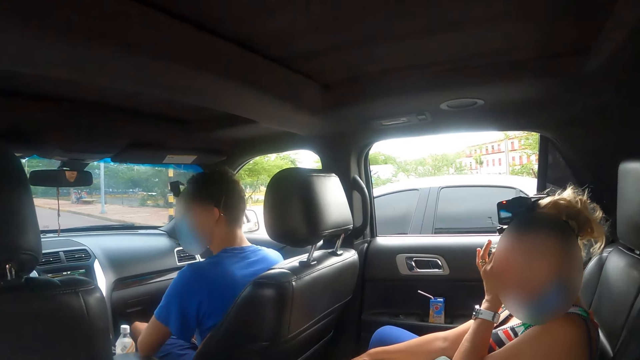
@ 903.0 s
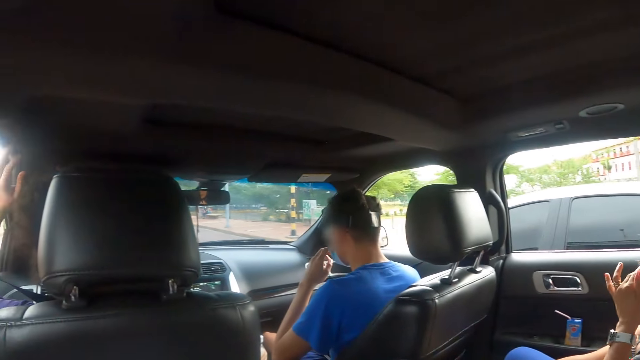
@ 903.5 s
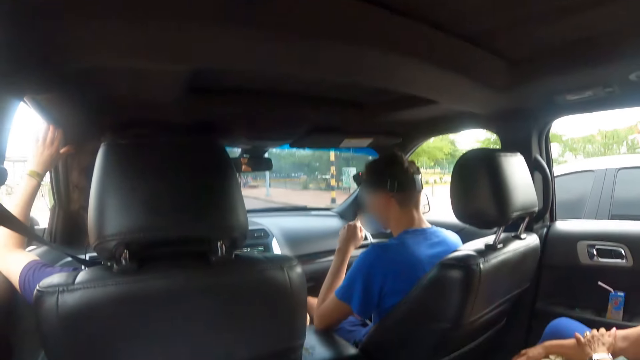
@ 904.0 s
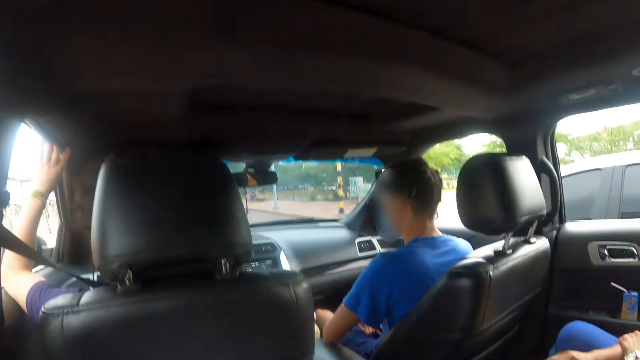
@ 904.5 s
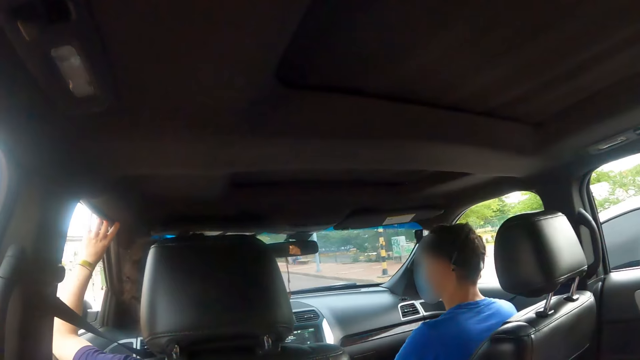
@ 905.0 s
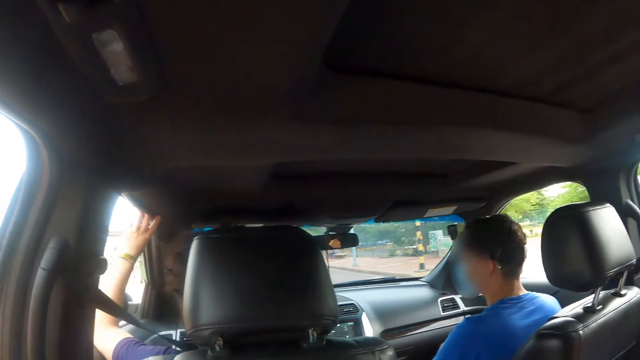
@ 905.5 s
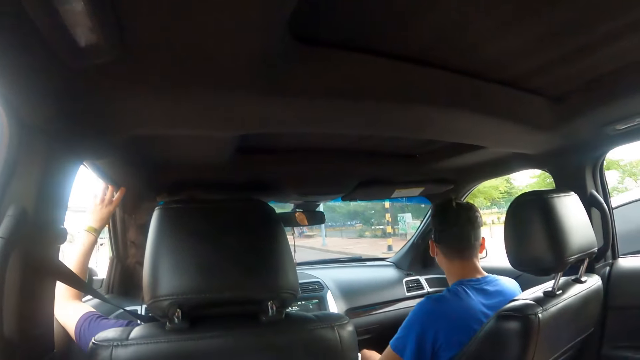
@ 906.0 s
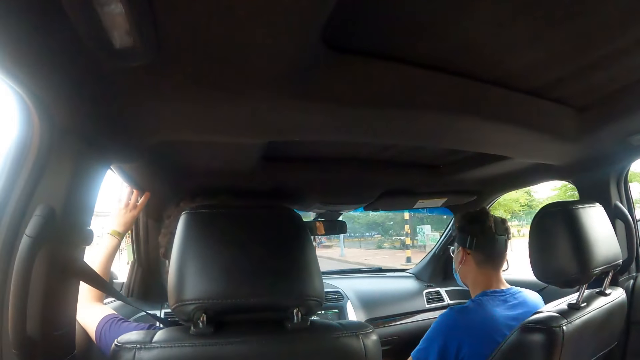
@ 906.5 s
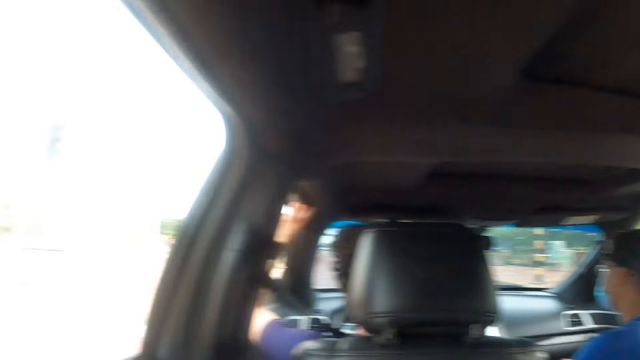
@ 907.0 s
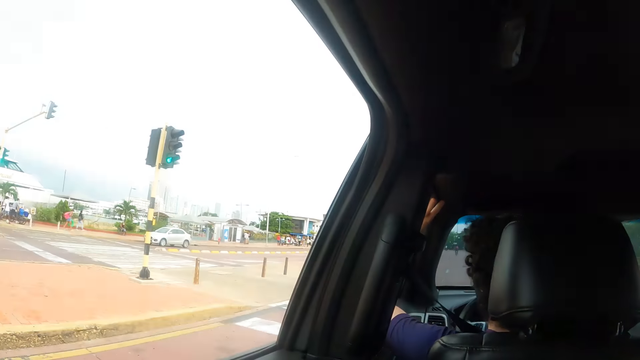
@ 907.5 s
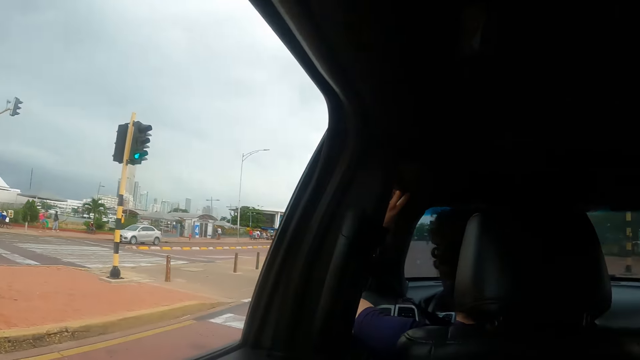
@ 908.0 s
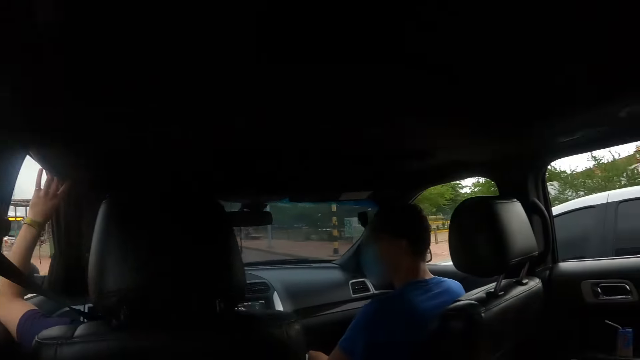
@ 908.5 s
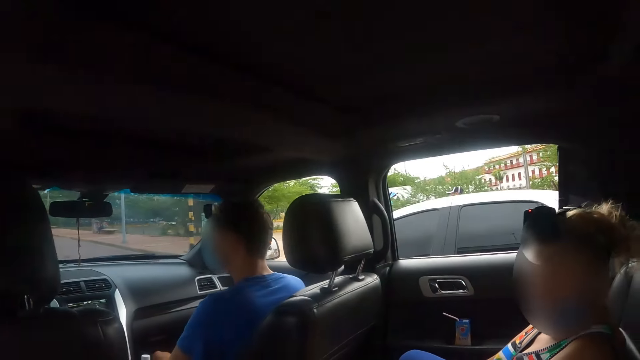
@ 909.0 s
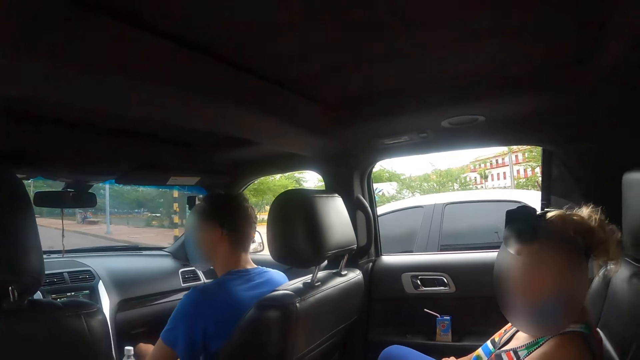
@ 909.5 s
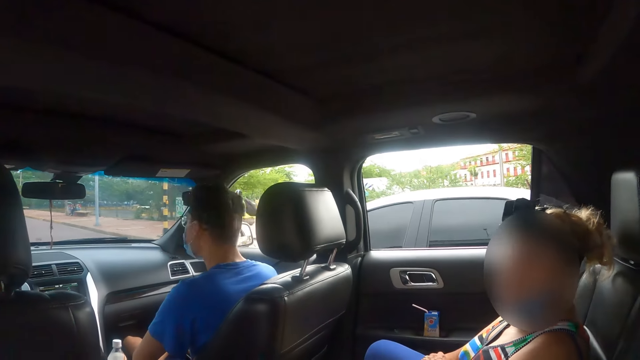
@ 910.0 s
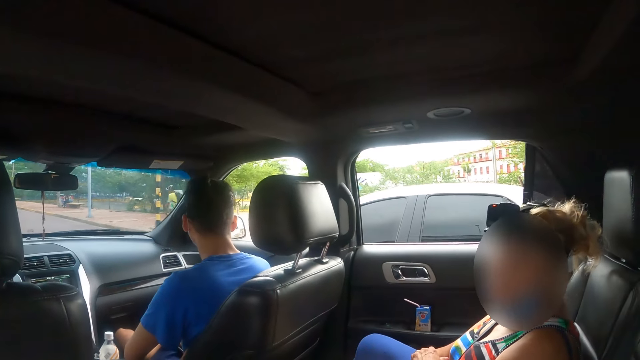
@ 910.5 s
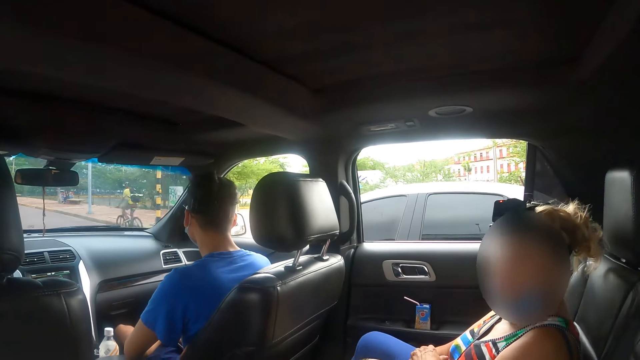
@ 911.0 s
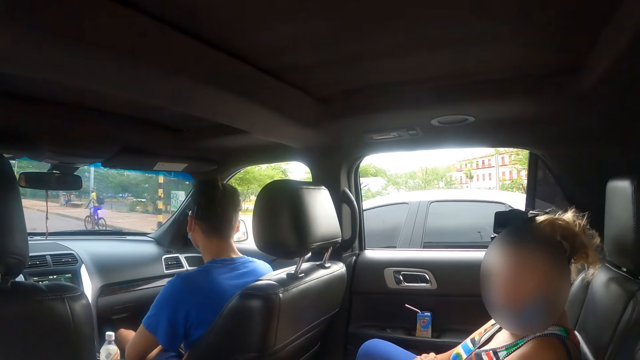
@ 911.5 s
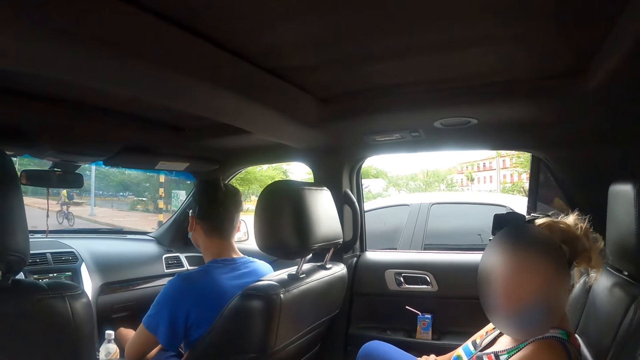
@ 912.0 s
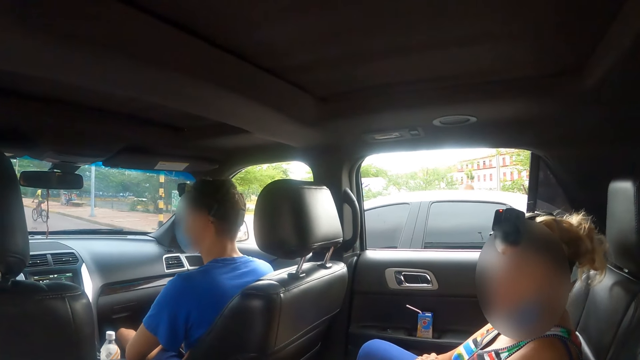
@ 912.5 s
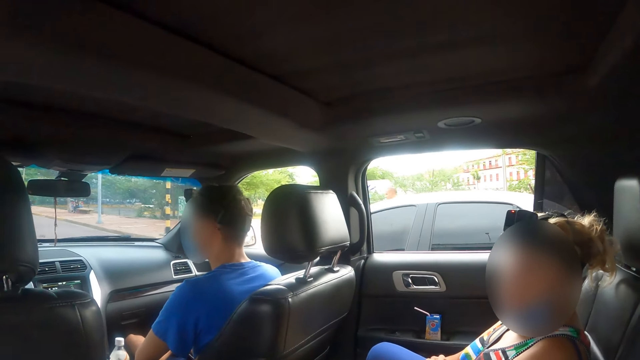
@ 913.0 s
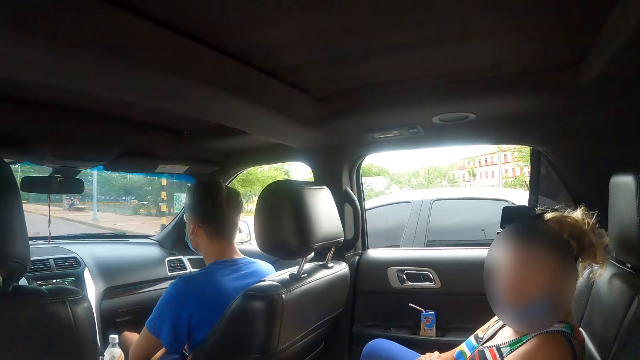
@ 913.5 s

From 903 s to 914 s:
The camera wearer looks around. They interact to a person.

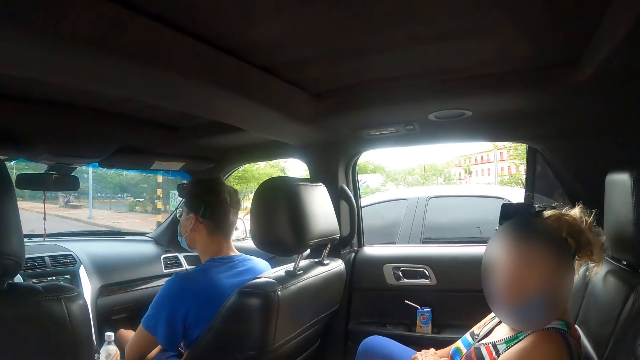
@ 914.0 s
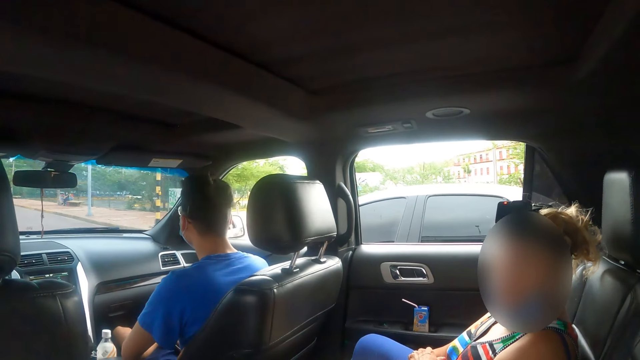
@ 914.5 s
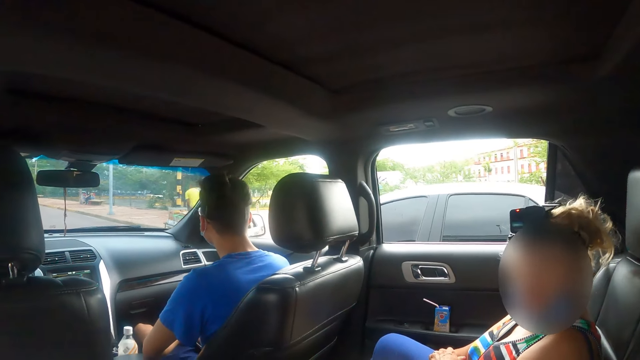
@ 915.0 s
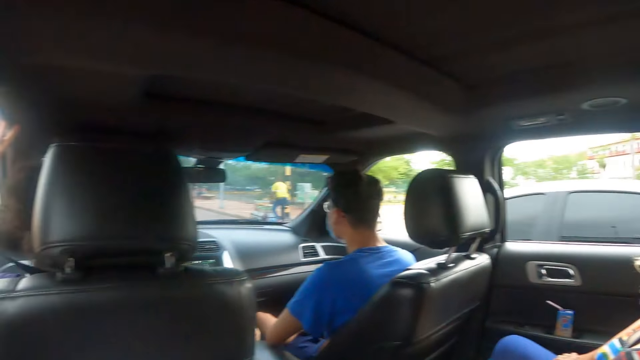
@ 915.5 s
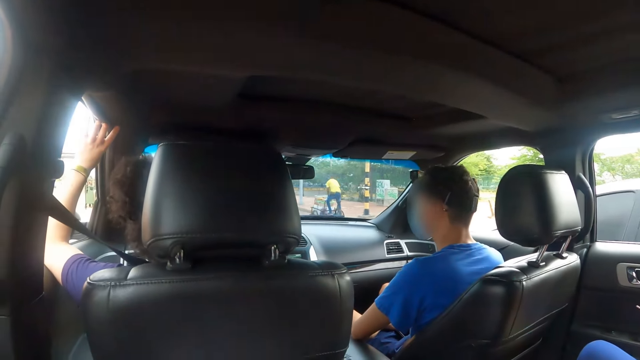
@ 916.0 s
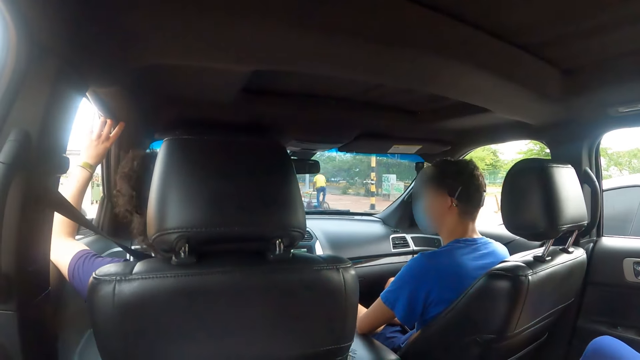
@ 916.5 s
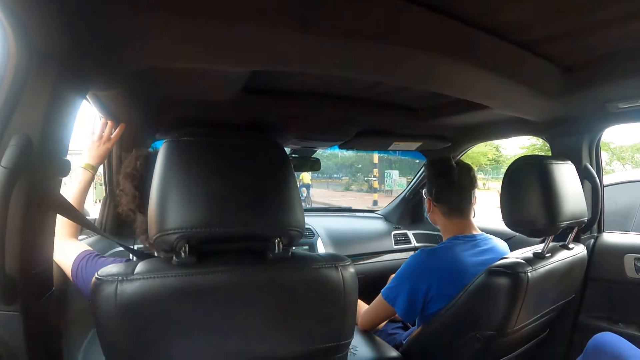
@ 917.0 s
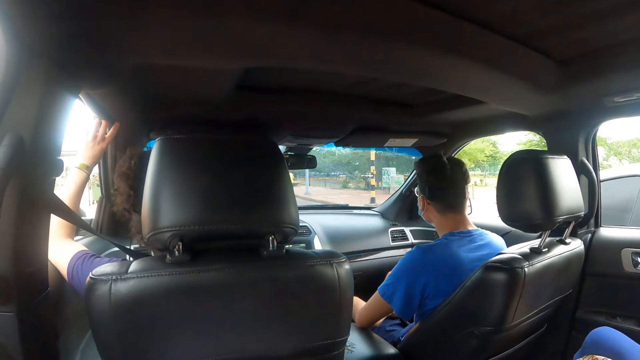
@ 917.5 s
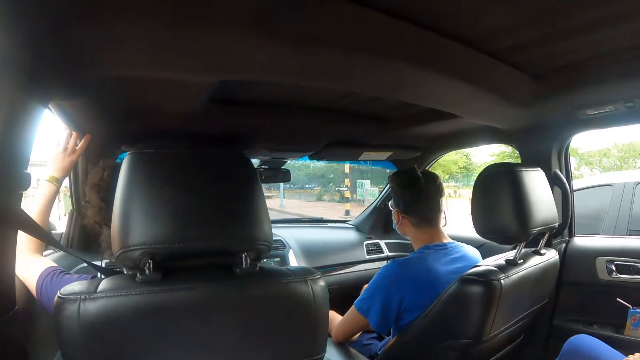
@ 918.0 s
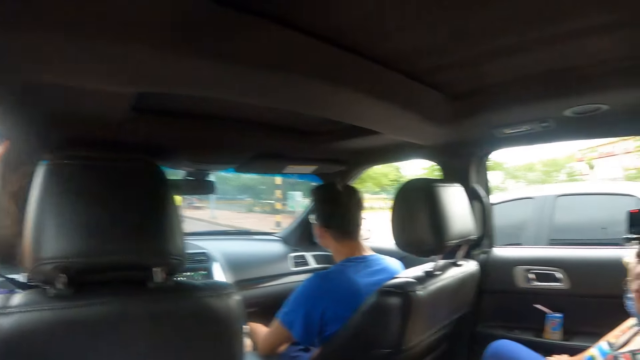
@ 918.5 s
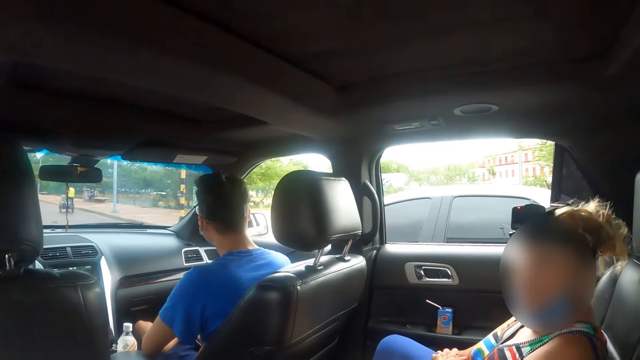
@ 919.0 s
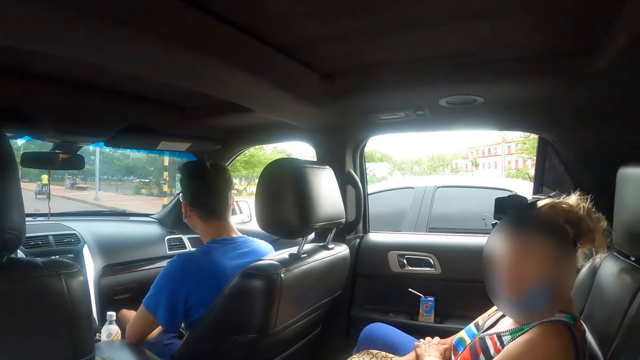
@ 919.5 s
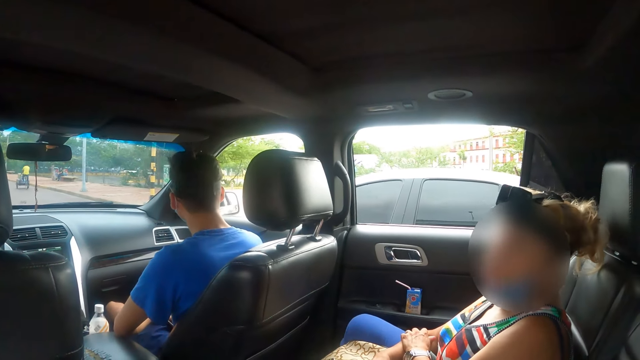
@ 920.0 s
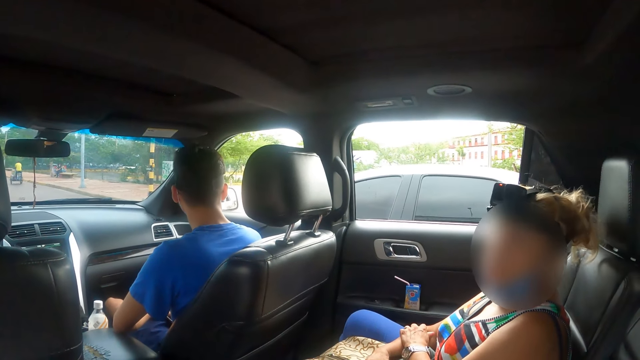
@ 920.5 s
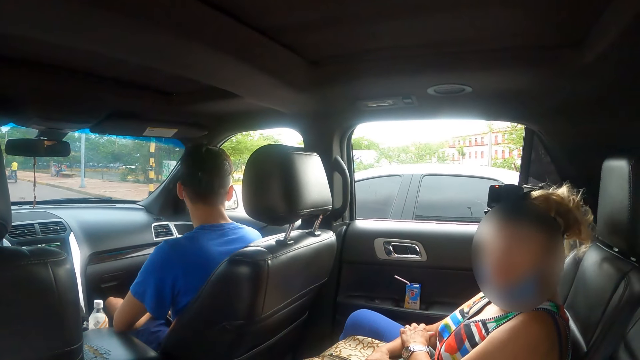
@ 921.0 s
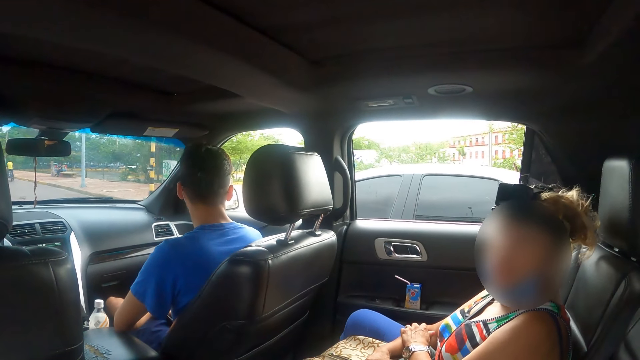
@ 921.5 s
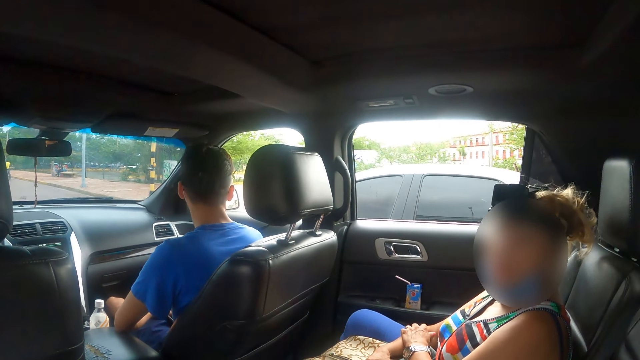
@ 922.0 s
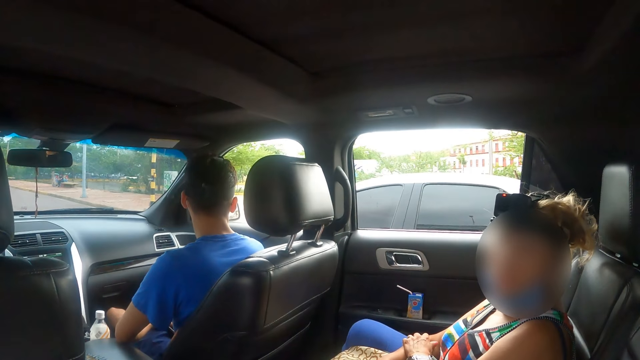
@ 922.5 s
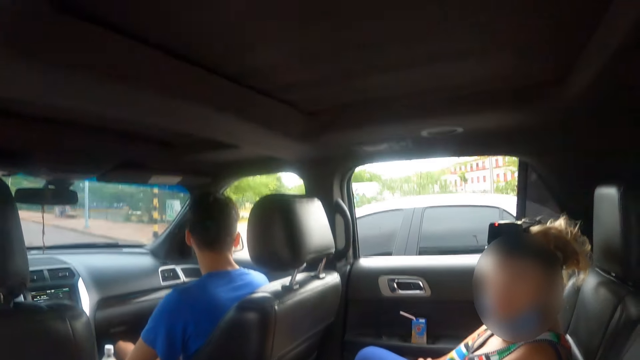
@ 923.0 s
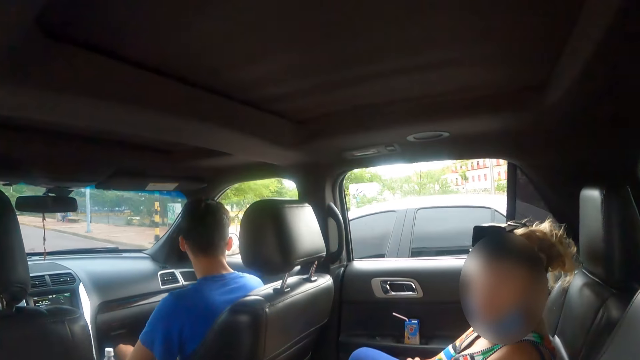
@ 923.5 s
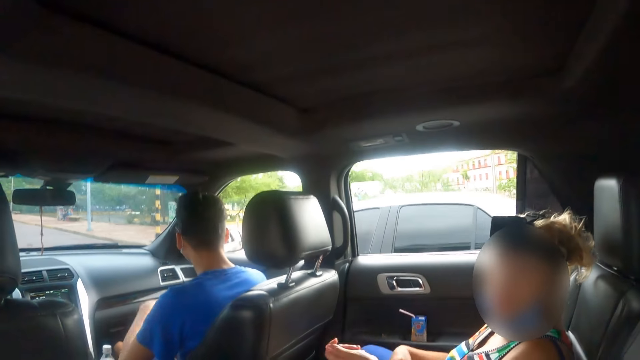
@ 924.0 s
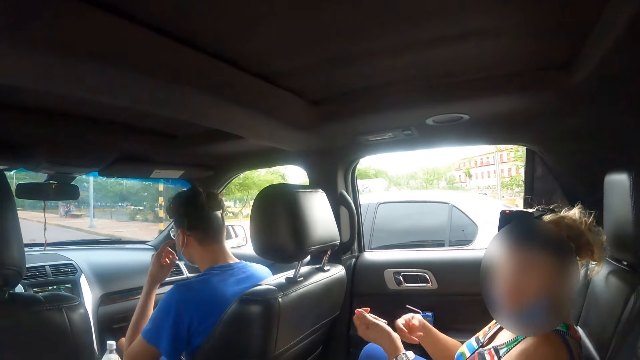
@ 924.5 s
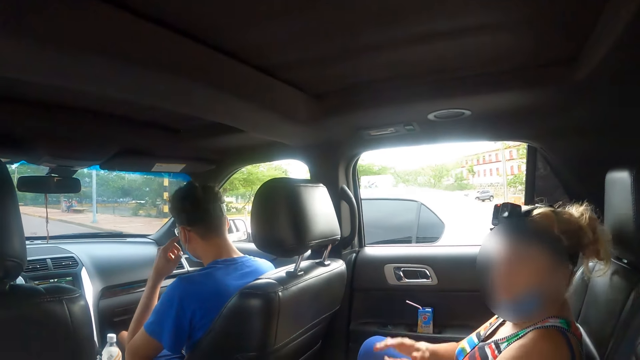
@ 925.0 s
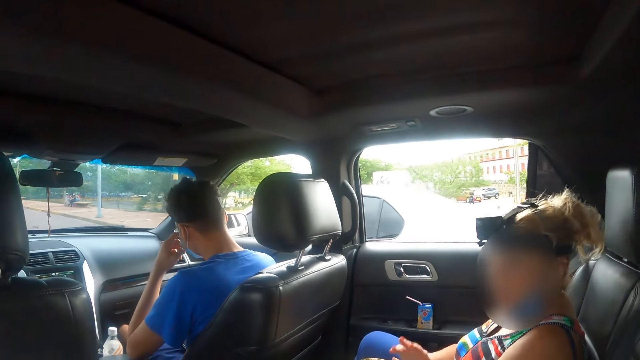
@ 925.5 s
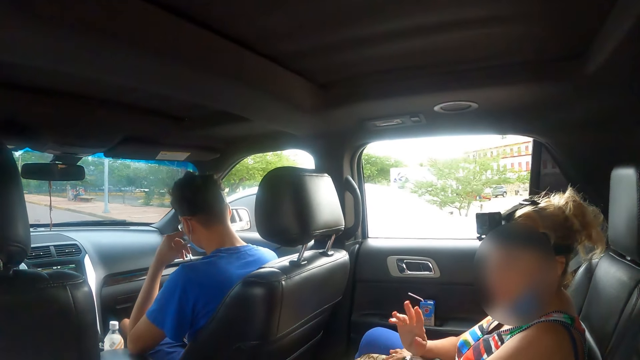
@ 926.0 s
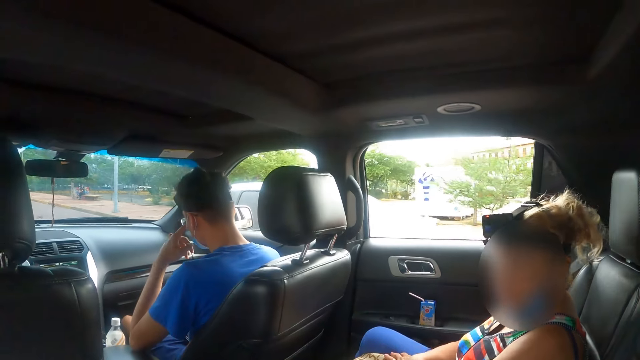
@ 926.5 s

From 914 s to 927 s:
The camera wearer looks through the window. They interact with a person.
